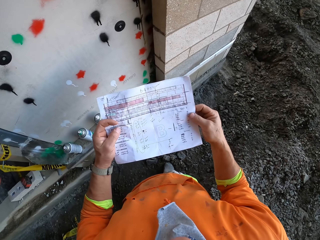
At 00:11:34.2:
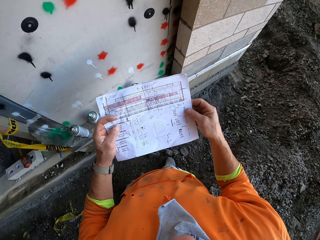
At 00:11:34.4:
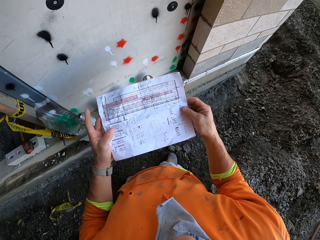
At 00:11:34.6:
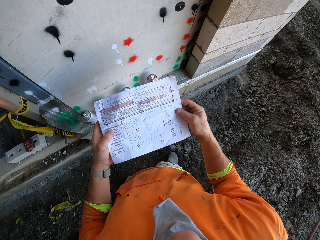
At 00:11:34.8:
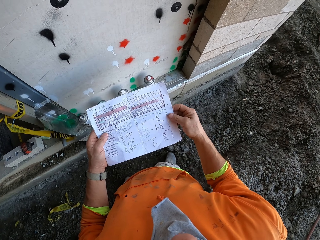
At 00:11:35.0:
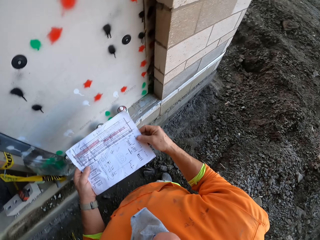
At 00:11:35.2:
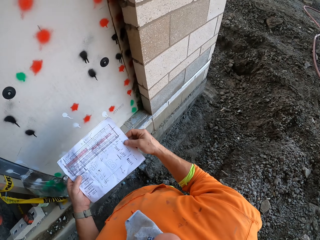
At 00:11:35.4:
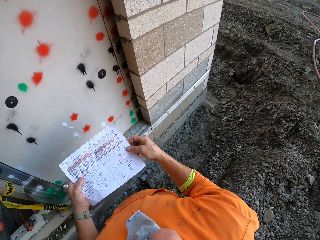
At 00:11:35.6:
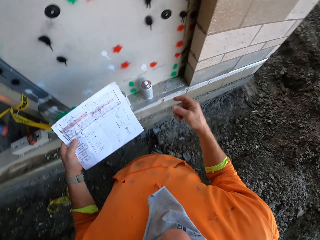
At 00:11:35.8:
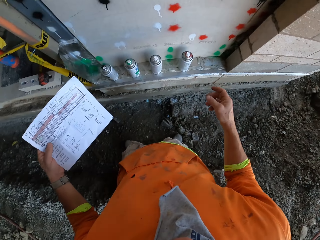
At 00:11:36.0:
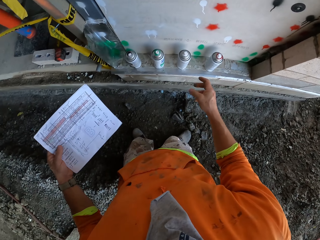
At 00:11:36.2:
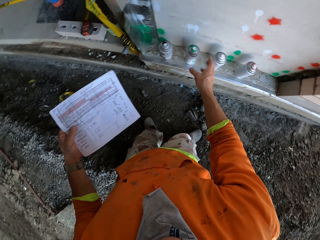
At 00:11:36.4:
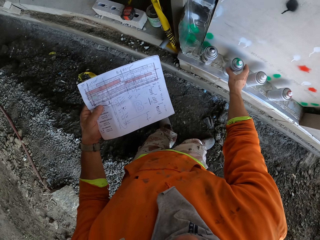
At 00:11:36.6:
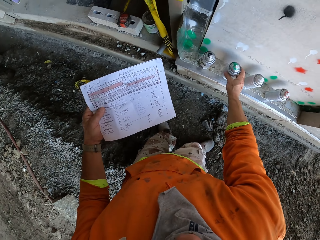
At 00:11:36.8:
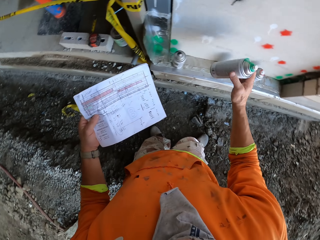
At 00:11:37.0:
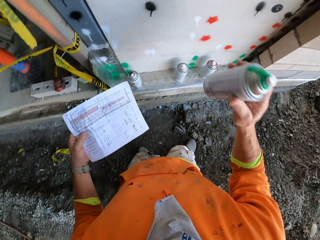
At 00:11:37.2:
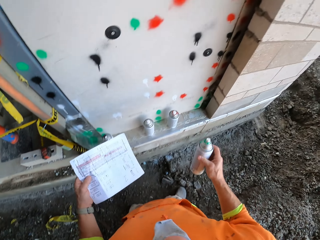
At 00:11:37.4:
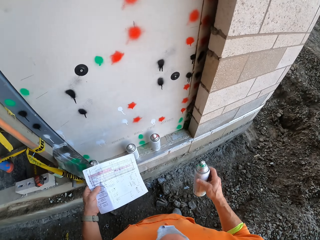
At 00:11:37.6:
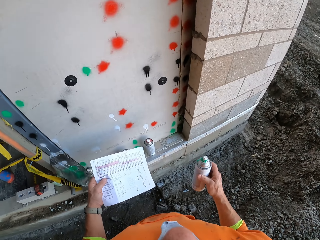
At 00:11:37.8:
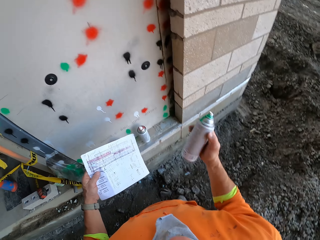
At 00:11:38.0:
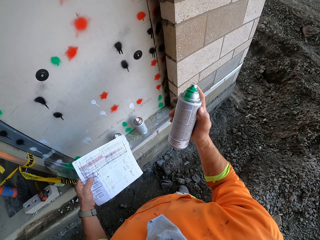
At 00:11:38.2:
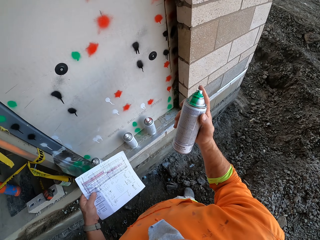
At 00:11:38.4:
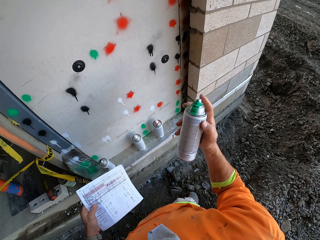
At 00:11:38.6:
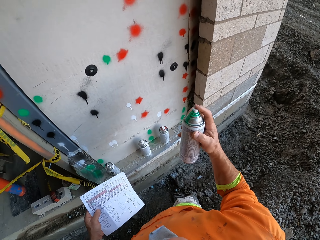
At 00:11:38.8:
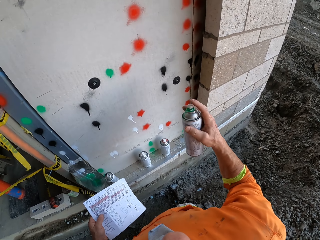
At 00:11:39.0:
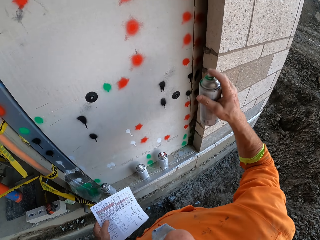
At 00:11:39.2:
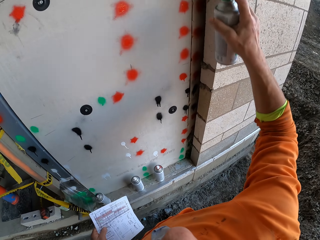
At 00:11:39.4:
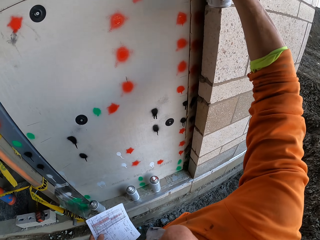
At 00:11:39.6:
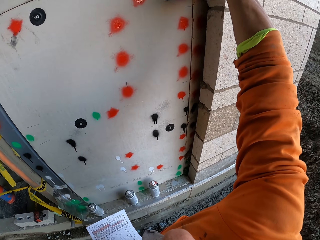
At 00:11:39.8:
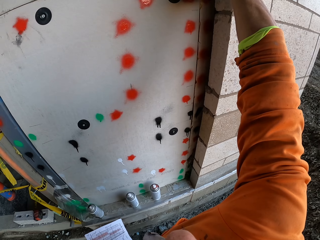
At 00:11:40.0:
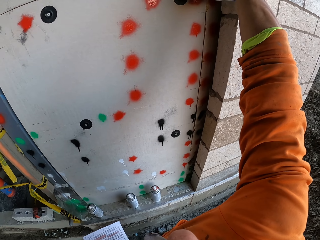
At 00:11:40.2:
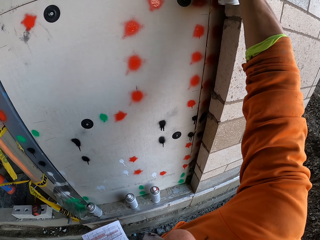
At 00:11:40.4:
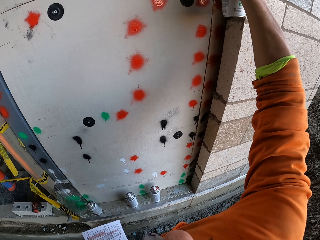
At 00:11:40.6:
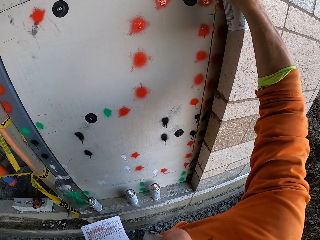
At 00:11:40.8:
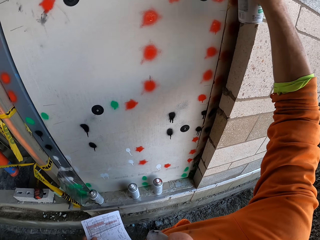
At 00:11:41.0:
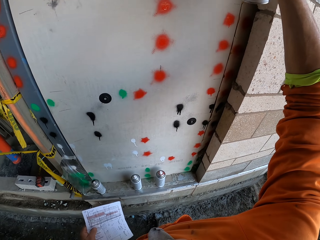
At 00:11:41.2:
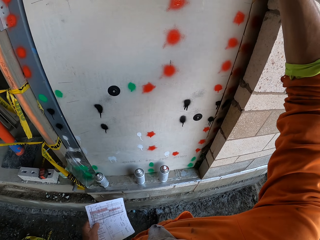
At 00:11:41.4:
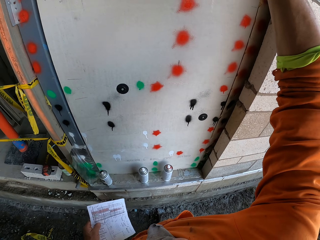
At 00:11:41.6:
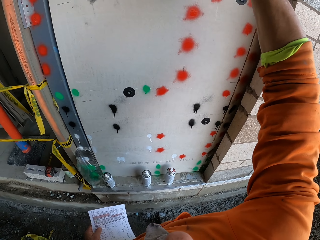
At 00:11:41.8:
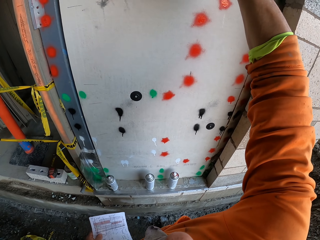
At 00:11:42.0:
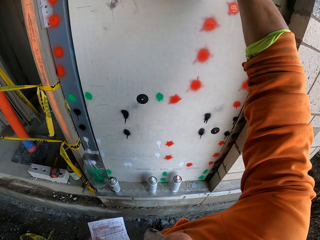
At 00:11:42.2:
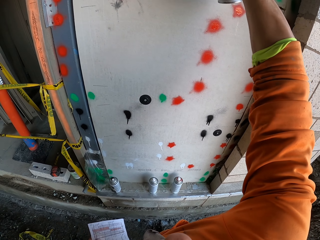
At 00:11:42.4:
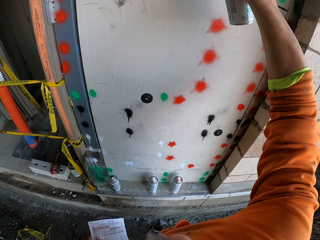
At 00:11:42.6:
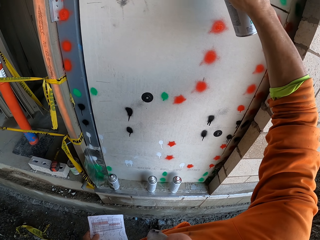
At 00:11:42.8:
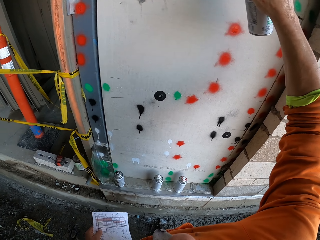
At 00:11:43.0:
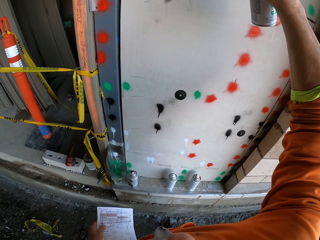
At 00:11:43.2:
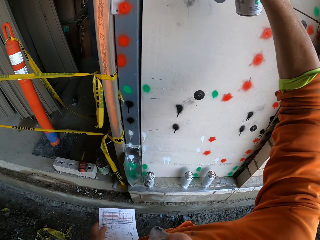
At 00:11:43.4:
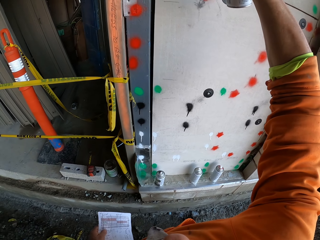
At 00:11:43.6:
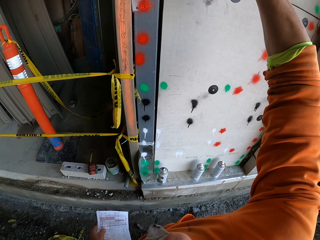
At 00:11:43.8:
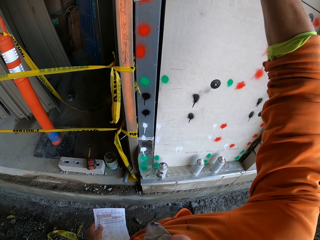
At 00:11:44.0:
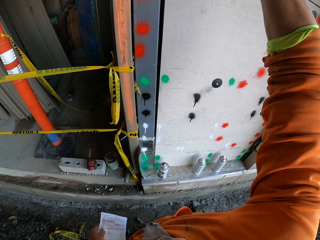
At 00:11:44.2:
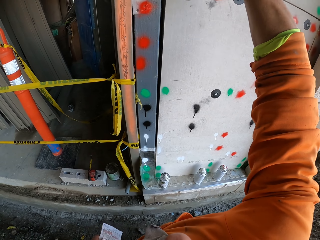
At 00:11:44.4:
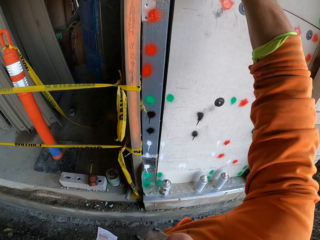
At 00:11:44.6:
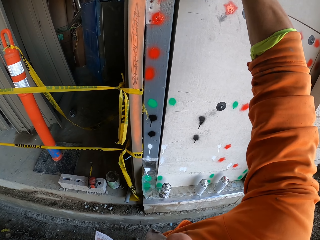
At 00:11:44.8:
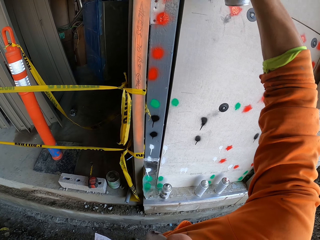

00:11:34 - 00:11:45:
The camera wearer holds the paper with the right hand. They swing the right hand. They look around. They pick up the spray paint can with the right hand and shake the spray paint can with the right hand. They spray paint on the wall using the spray paint can.

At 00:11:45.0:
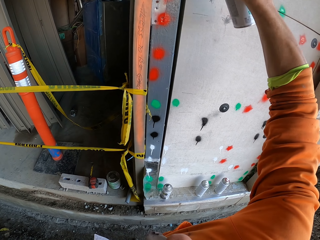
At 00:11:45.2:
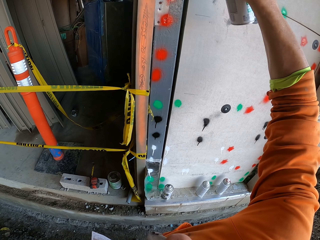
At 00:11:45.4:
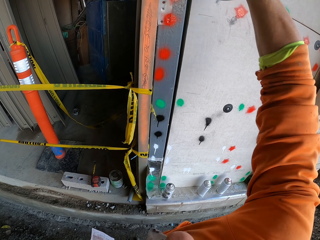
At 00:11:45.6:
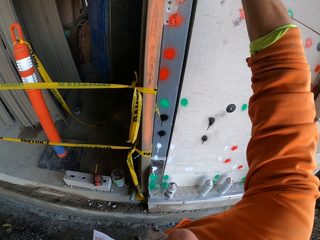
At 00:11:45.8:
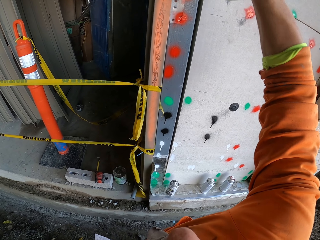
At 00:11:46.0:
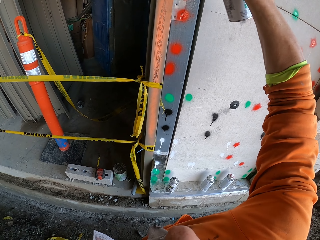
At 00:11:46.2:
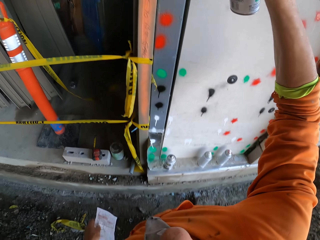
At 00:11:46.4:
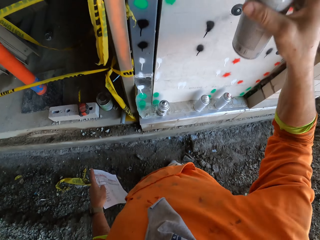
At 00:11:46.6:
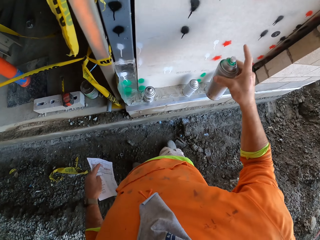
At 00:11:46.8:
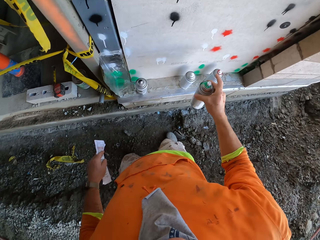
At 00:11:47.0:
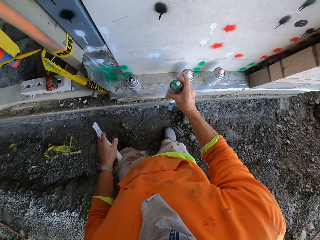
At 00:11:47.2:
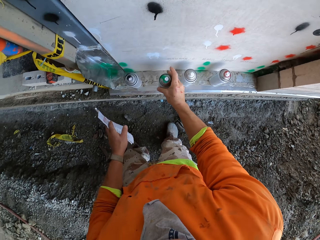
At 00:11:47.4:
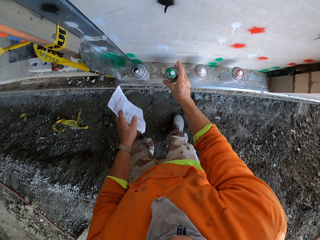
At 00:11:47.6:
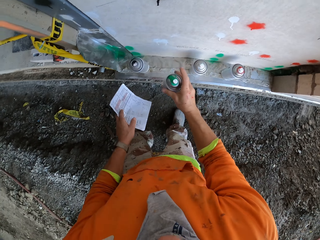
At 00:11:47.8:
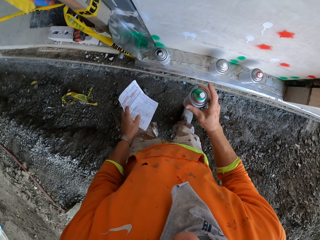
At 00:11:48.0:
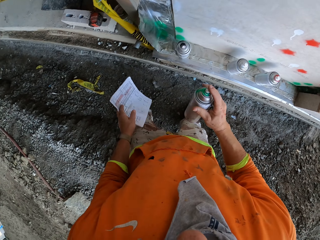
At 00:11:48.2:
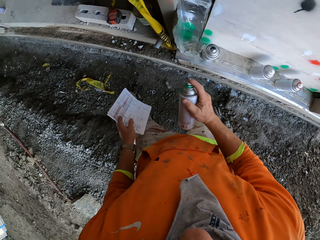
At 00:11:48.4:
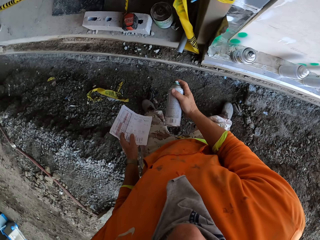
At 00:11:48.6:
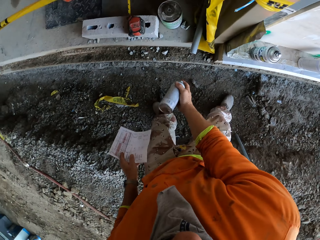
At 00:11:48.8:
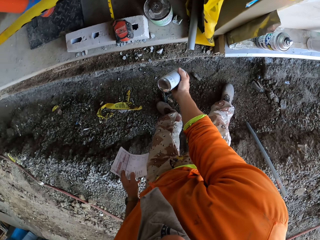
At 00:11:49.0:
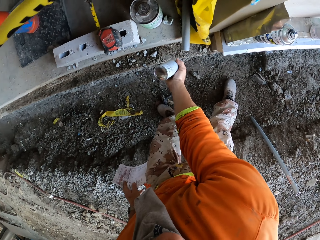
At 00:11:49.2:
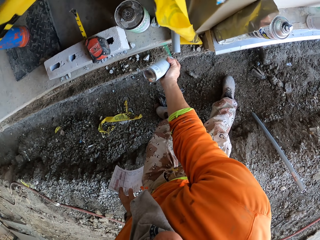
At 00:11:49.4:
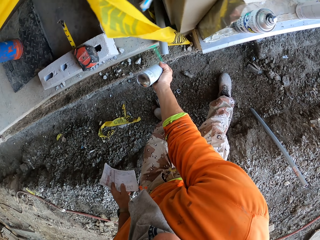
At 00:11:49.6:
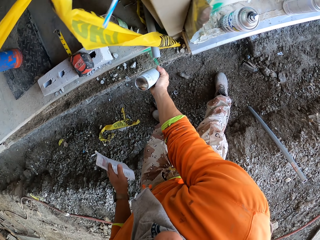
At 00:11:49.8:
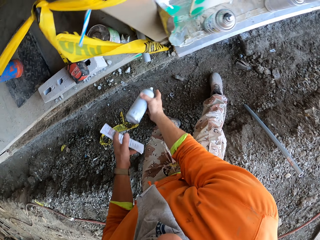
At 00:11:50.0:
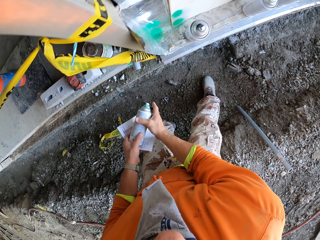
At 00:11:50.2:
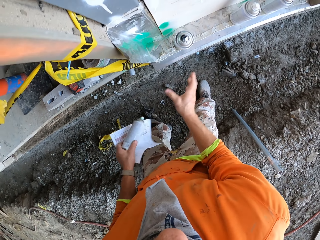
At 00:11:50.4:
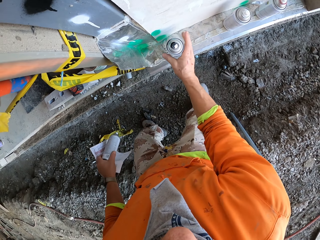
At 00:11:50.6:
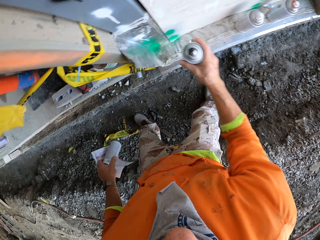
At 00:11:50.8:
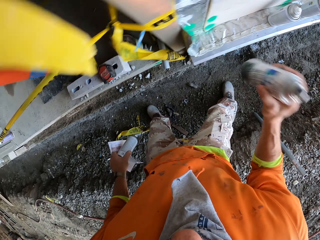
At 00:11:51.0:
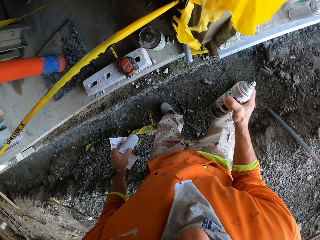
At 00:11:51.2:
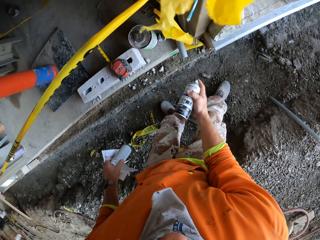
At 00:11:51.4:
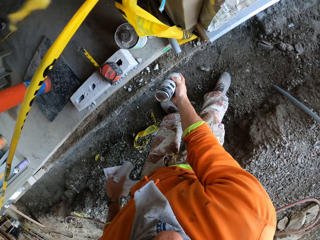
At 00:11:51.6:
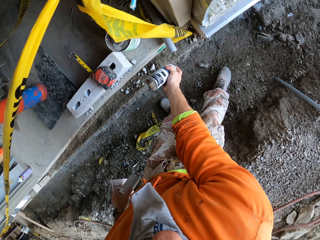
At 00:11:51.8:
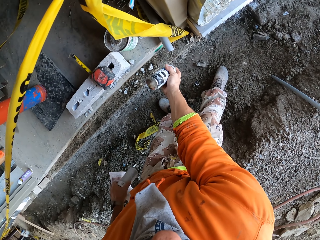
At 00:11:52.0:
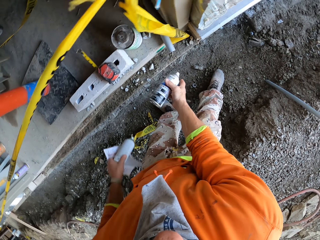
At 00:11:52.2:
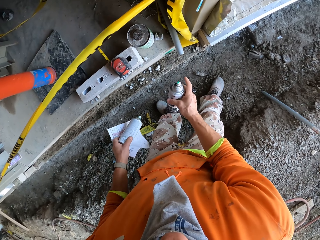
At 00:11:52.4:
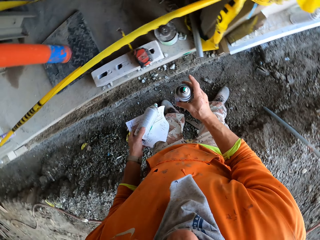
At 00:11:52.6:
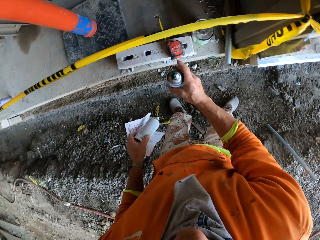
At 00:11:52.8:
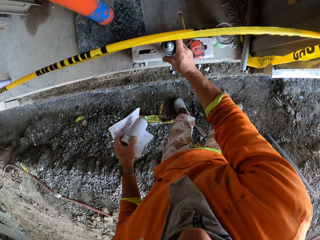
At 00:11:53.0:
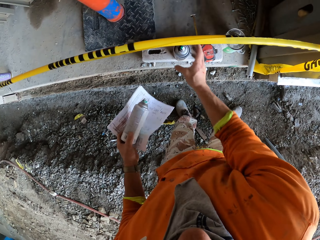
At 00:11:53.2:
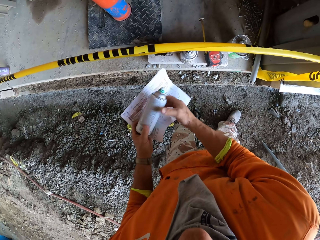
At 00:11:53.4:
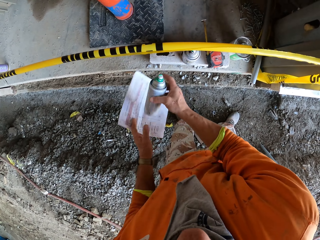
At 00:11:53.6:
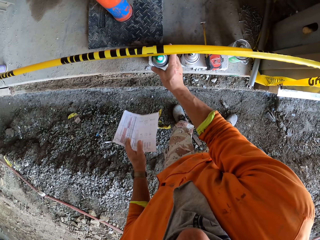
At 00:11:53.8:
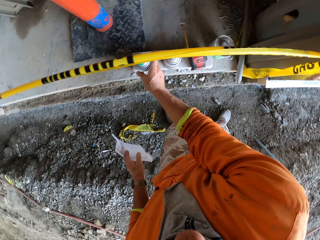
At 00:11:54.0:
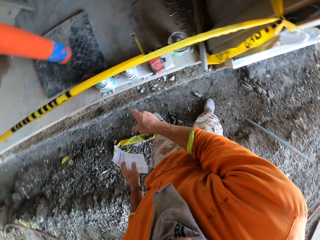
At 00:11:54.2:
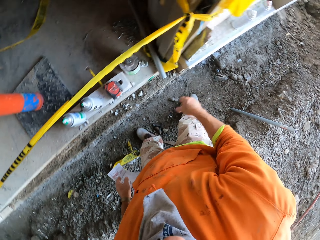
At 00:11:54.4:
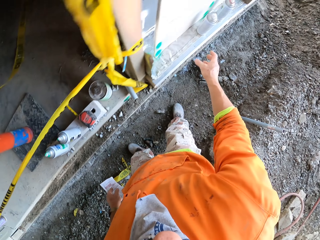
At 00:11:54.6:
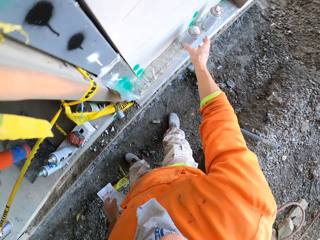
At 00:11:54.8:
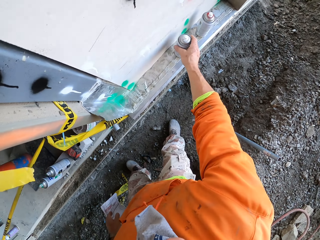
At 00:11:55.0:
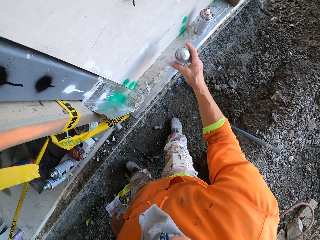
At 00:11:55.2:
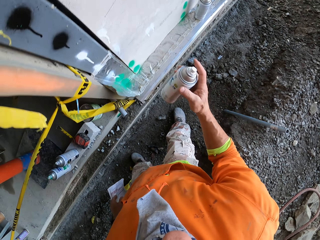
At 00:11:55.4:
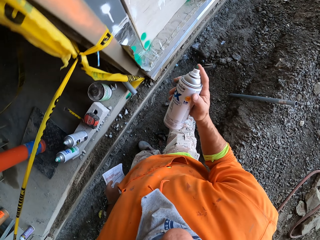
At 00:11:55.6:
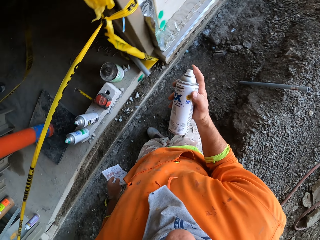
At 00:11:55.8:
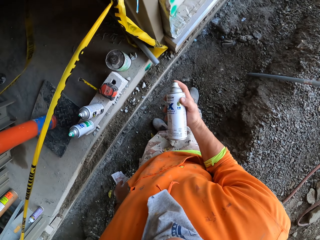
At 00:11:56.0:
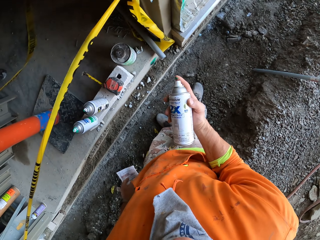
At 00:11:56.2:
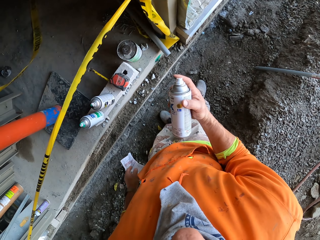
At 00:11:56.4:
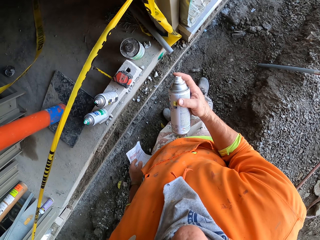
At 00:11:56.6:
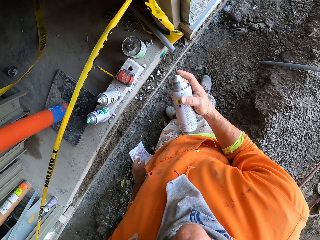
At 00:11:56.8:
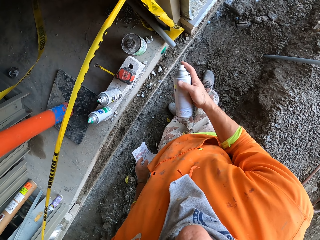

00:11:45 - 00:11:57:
The camera wearer swings the right hand. They move the spray paint downwards. They spray paint on the wall using a spray paint can. They hold the spray paint can with the left hand. They put the spray paint in the other hand and take the other spray paint. They swing the right hand. They spray paint on the wall using the spray paint can. They shake the spray paint. They drop the spray paint can. They take the other spray paint. They move the spray paint can to the right hand. They drop the spray paint can. They pick up the other spray paint can with the right hand.
